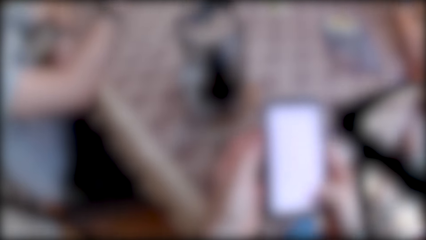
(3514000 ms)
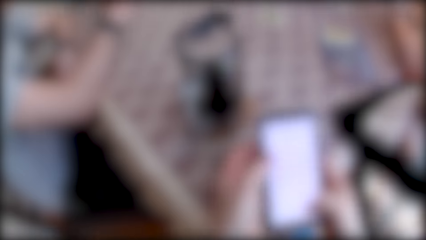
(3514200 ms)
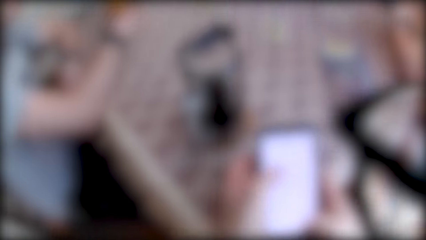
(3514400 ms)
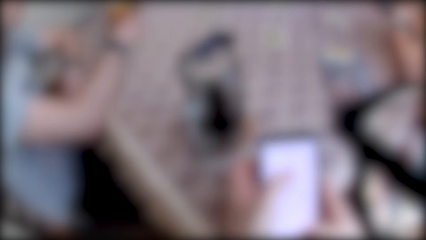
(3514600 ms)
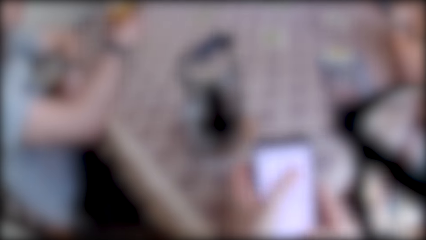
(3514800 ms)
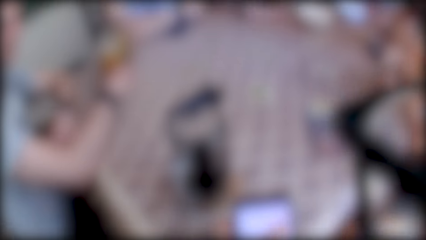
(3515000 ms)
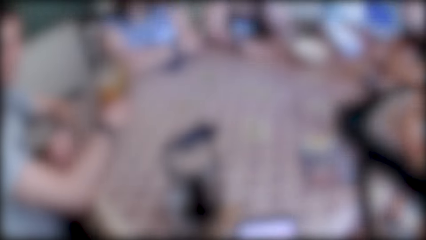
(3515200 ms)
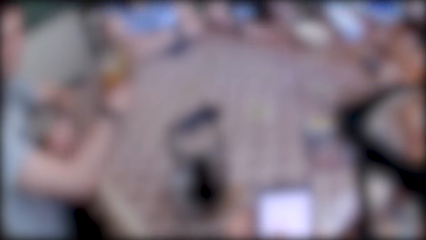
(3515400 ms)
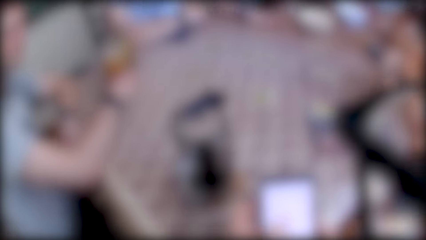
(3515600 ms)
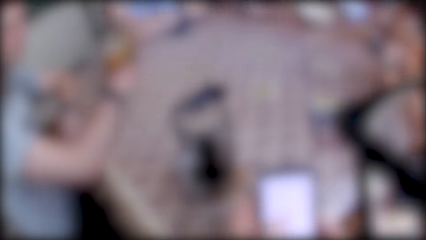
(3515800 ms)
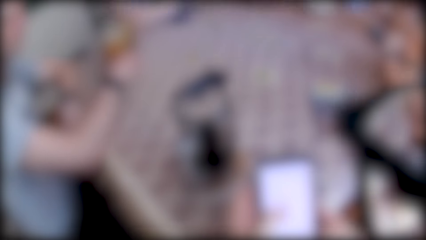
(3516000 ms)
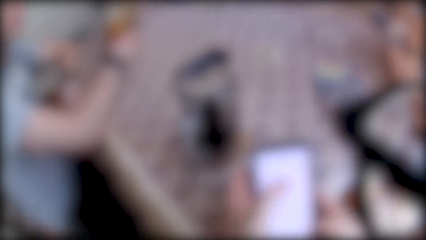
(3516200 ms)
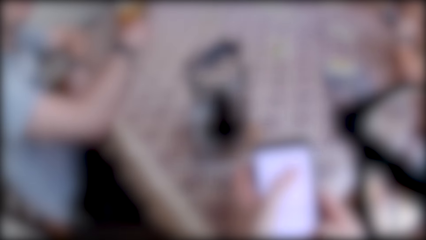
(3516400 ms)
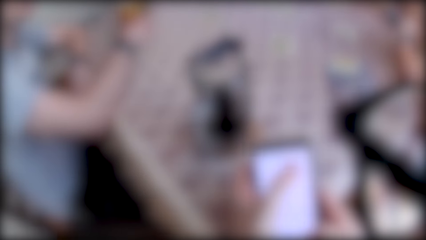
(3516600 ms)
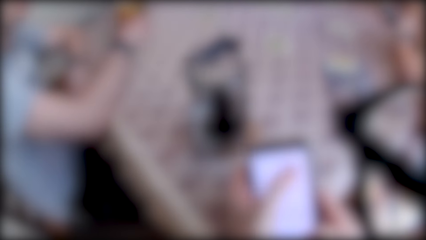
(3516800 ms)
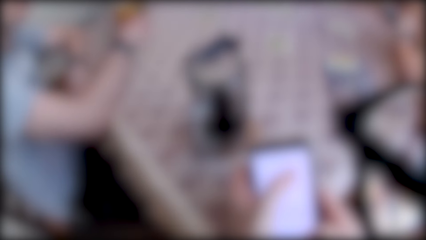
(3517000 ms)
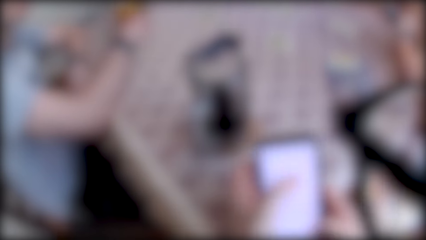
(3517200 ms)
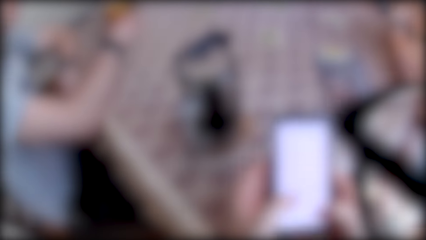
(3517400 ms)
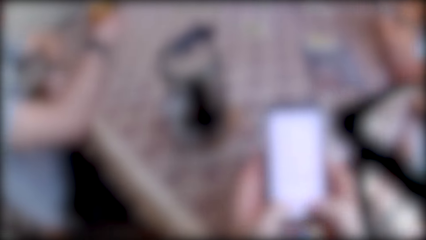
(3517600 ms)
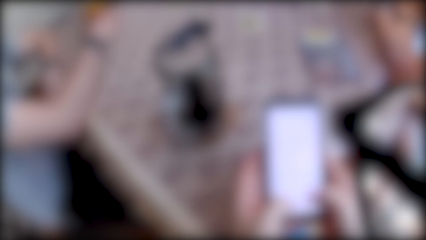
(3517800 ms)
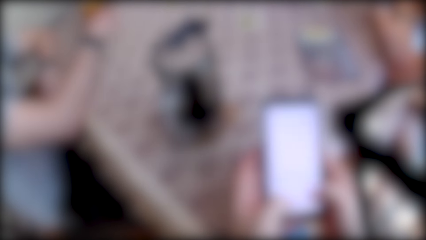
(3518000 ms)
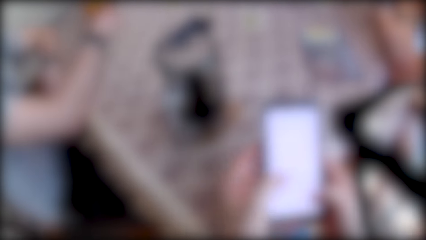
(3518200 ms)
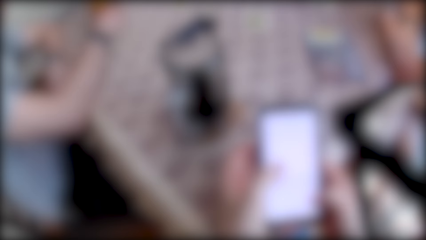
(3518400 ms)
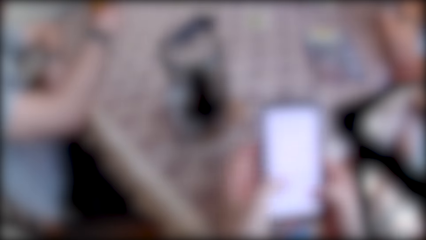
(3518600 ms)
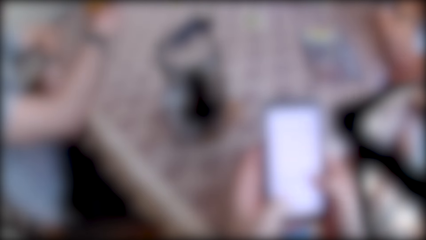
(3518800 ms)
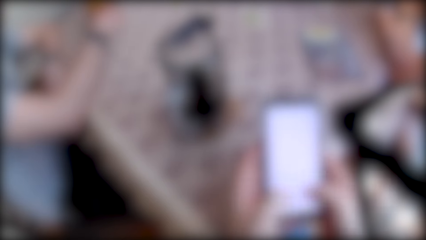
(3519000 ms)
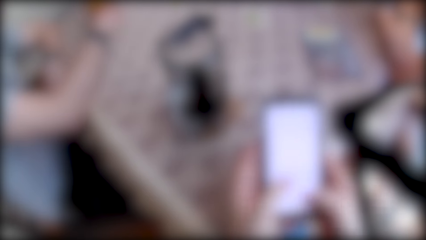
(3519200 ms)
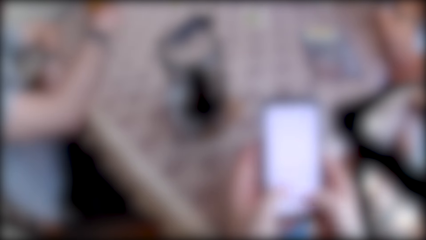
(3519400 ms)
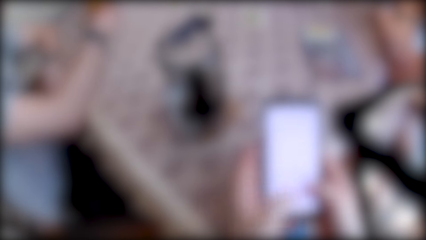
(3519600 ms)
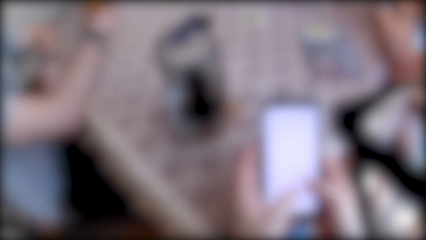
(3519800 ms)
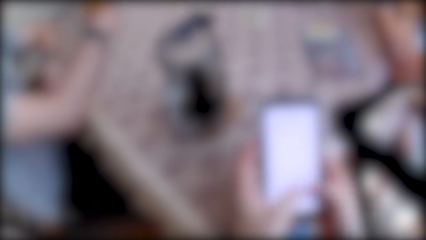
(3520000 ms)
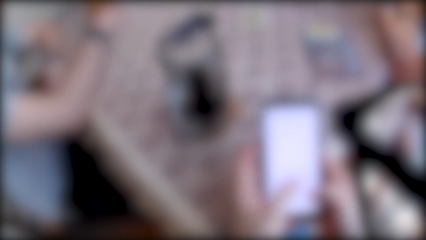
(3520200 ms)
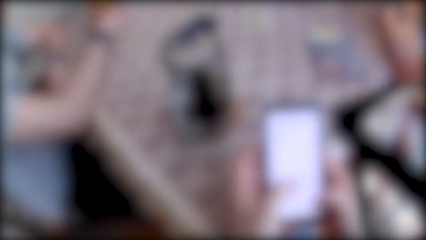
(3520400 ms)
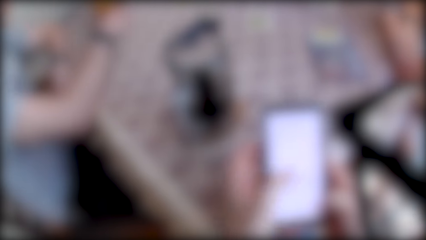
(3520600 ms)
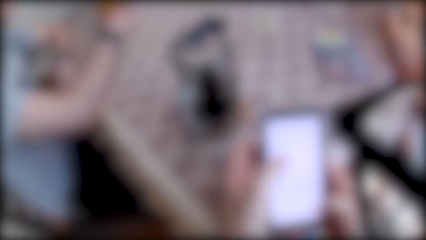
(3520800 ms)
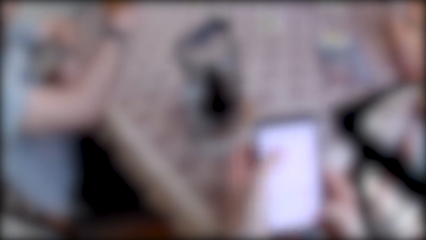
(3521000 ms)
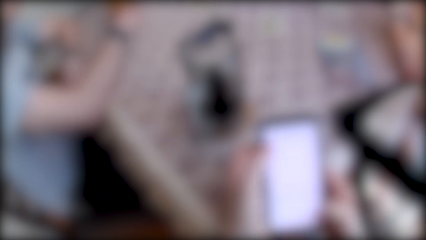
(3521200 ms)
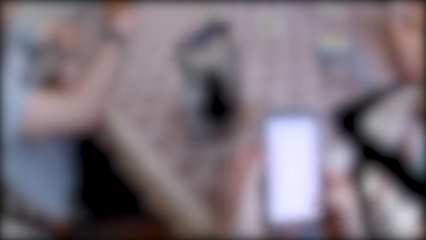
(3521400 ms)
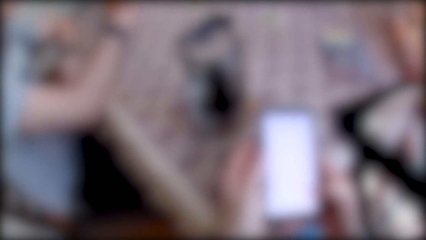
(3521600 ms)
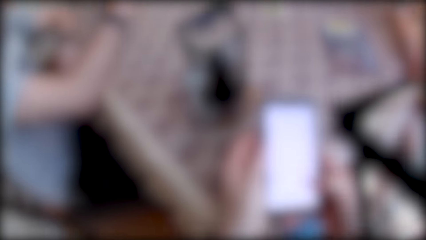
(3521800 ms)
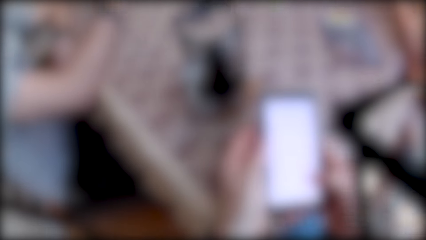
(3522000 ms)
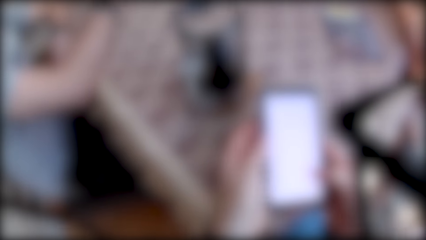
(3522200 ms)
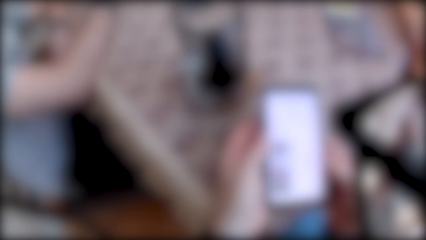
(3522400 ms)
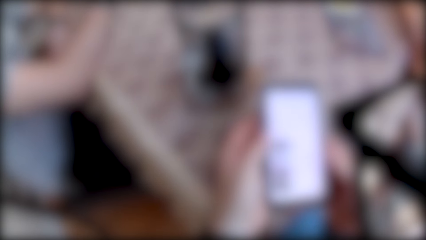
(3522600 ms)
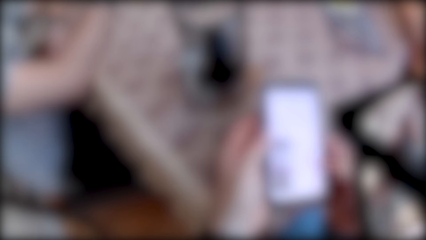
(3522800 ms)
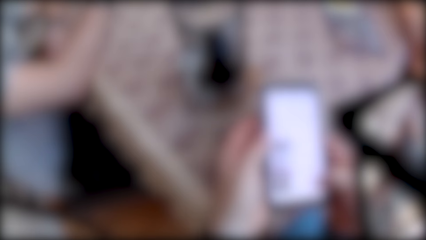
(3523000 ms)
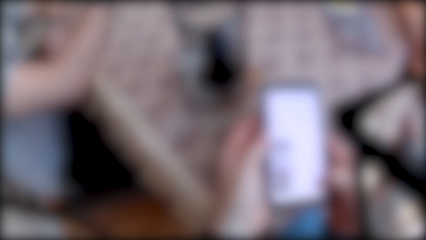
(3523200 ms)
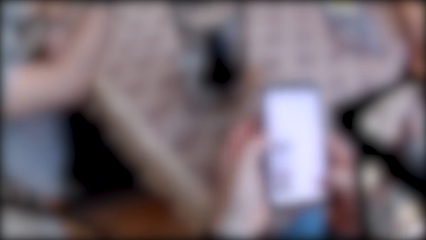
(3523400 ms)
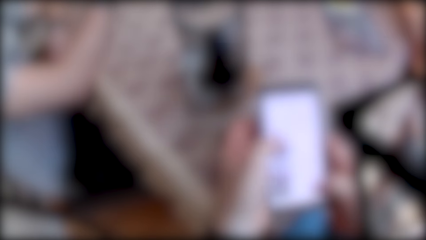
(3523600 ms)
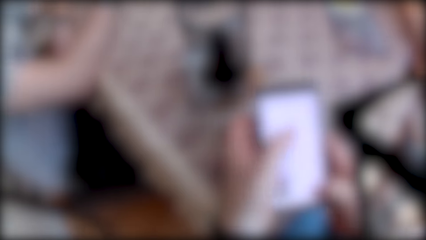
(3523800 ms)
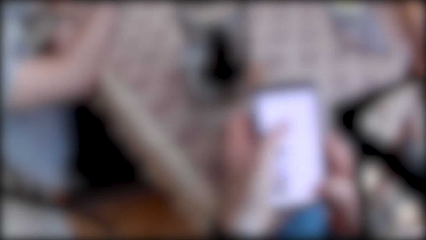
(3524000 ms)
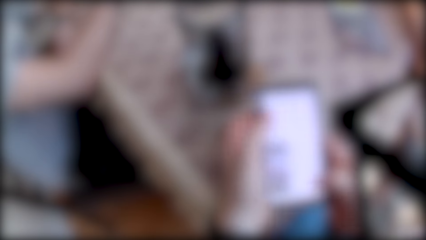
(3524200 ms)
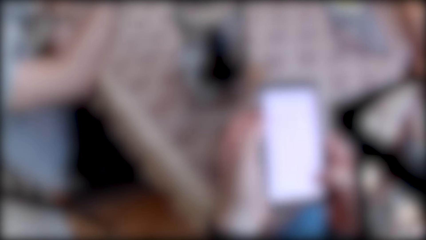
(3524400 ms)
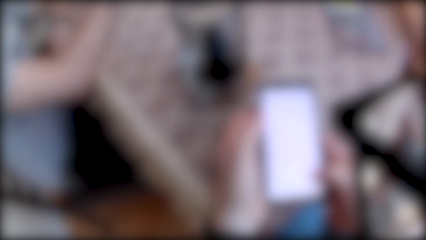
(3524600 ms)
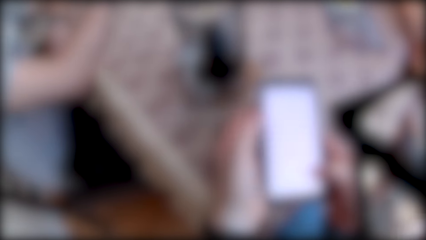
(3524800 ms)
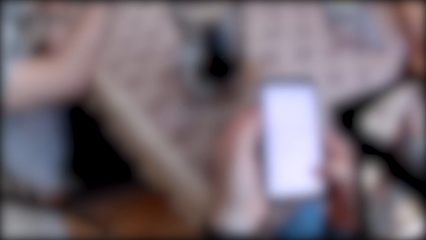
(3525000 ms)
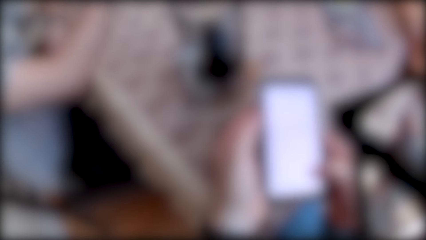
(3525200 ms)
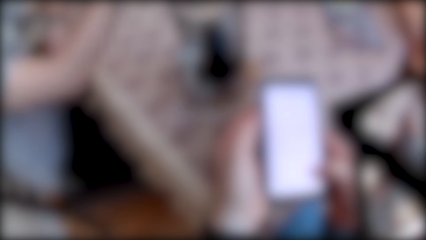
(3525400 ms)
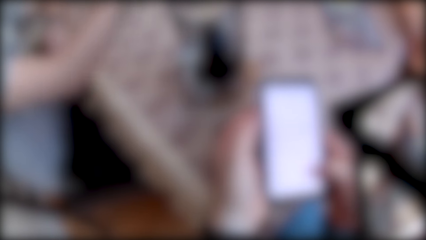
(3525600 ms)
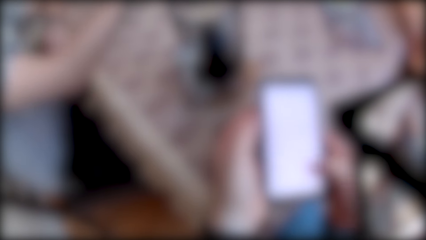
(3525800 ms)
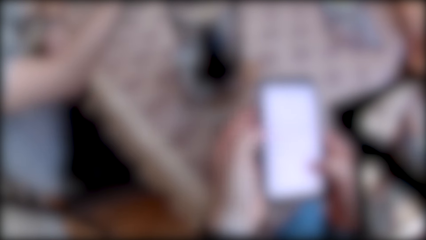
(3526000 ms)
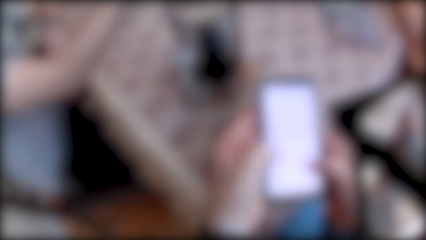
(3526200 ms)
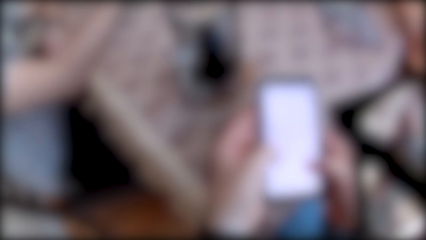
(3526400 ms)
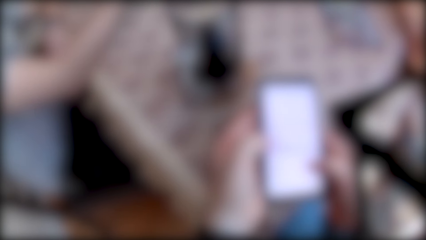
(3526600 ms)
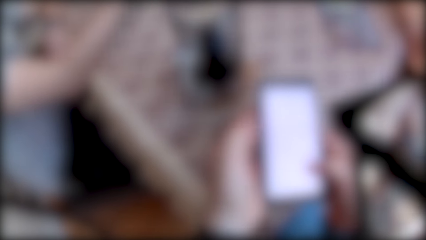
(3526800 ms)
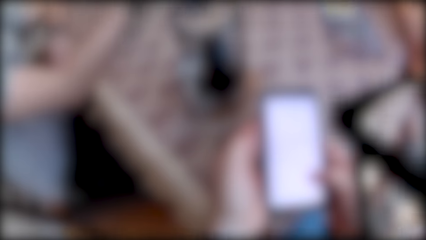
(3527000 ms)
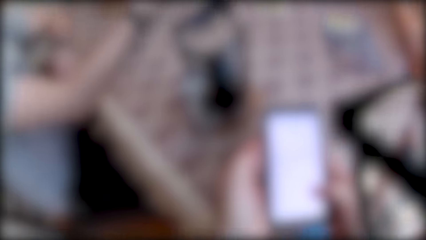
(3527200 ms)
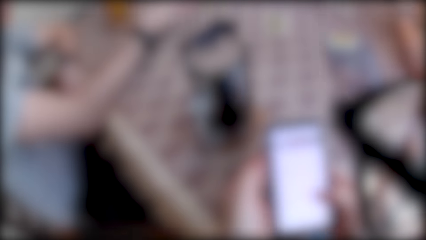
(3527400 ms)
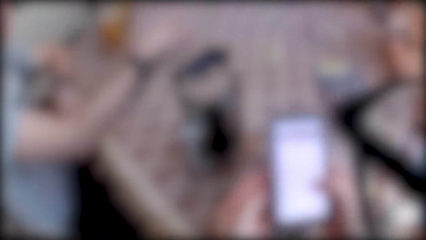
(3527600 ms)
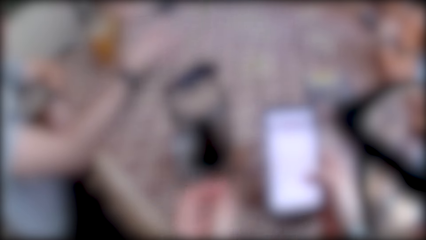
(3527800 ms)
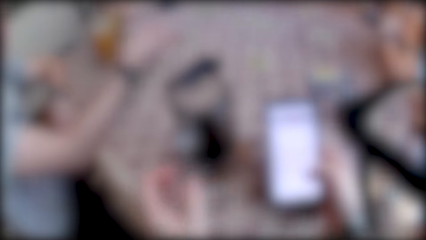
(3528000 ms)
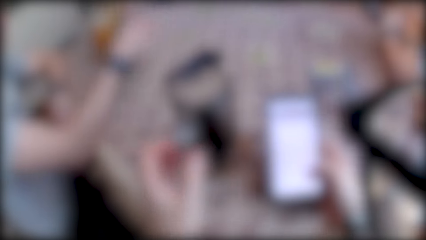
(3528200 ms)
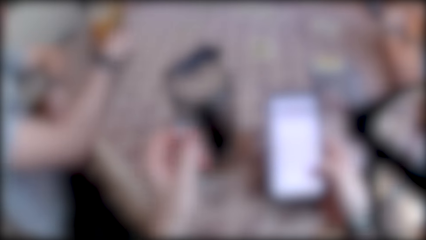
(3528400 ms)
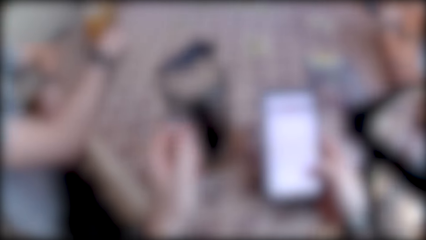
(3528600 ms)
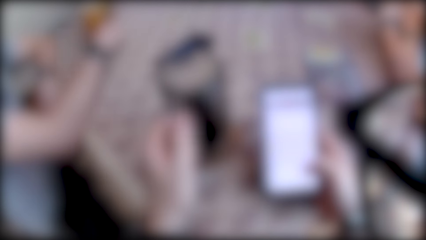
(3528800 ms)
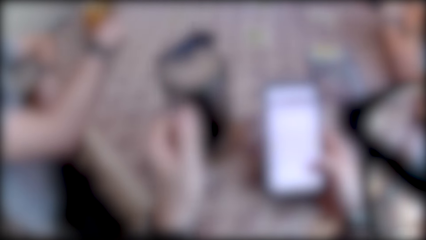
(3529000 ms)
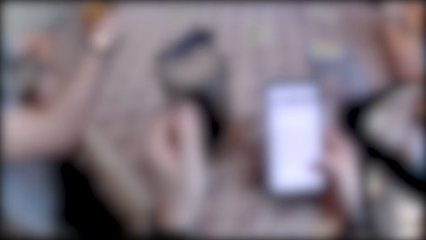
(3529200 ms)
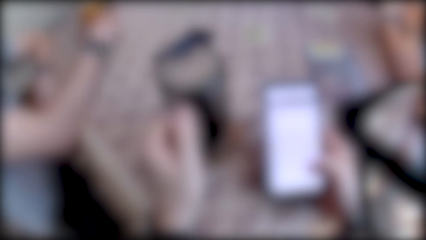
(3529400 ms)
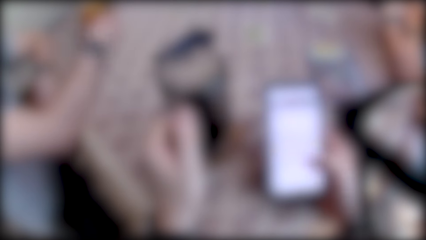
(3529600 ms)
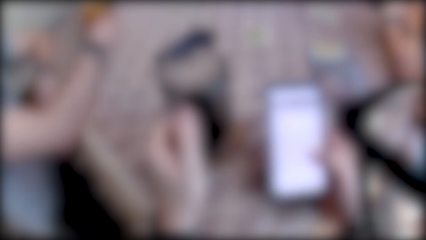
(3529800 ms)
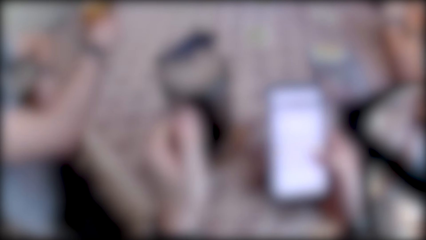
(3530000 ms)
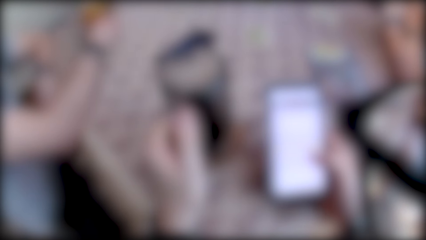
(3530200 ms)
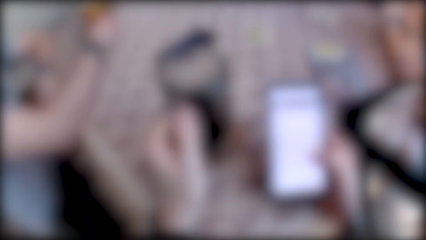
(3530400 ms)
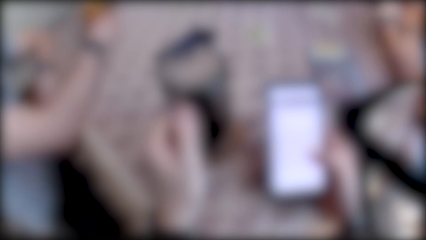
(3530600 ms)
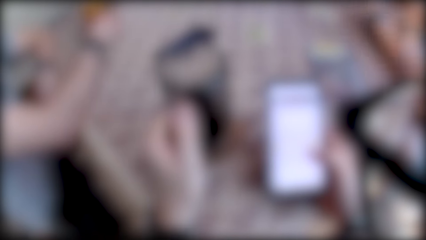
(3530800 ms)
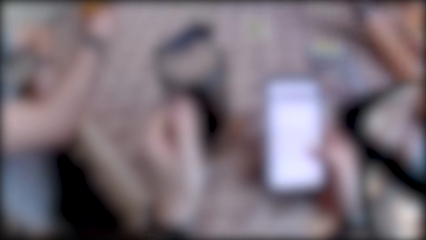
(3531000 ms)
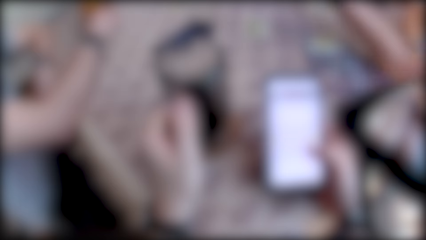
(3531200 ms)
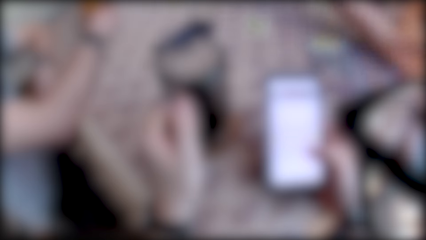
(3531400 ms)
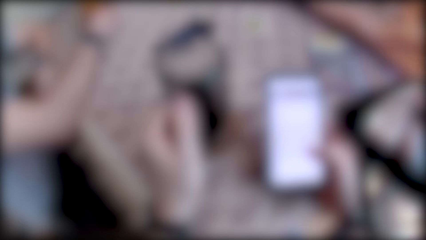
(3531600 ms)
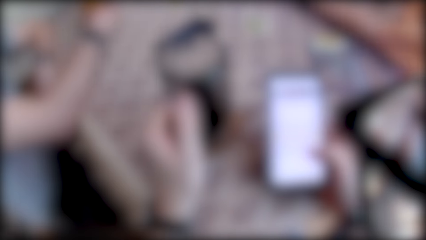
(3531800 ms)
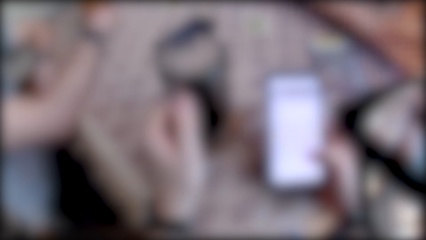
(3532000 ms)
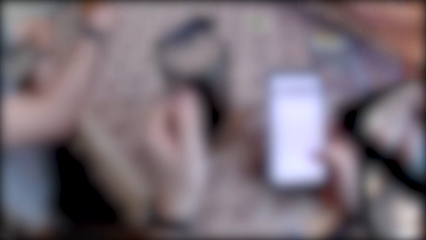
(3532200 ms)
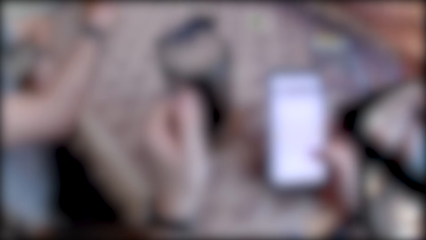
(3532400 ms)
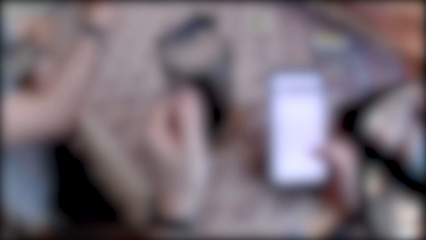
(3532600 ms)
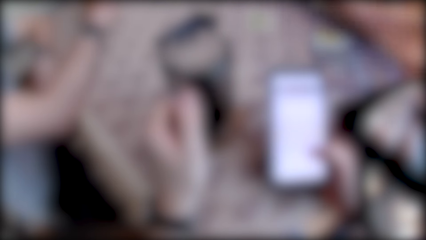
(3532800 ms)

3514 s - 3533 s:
The camera wearer speaks to a man. The man speaks to a group of people at the table. A woman speaks to the man. The man speaks to the group of people at the table. The camera wearer holds a cup of drink on the table with his left hand. The woman interacts with the group of people and the camera wearer at the table.
